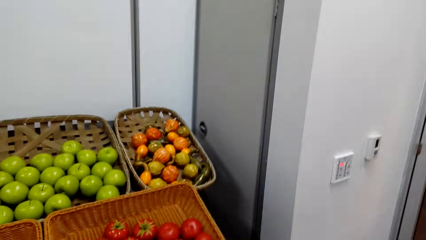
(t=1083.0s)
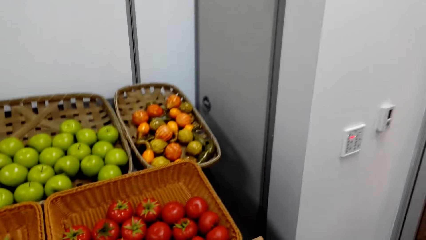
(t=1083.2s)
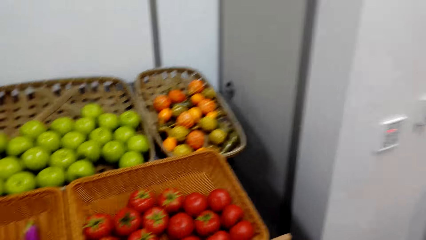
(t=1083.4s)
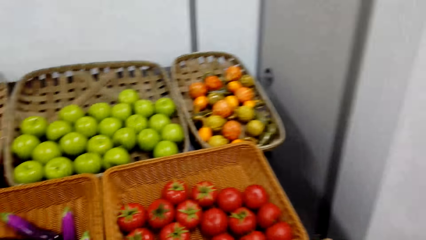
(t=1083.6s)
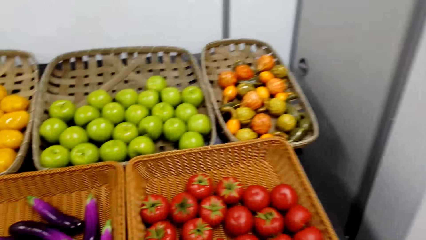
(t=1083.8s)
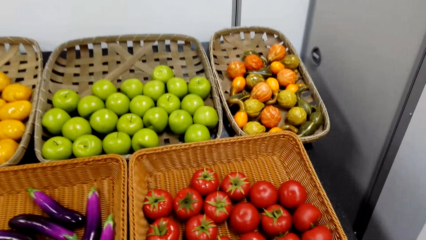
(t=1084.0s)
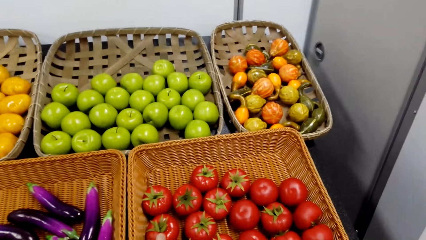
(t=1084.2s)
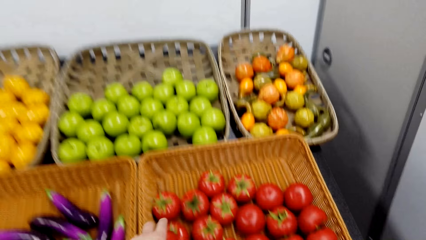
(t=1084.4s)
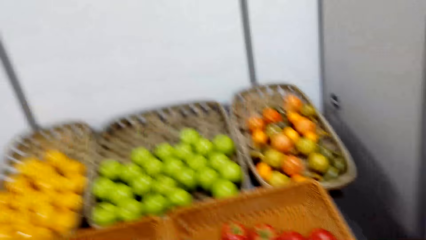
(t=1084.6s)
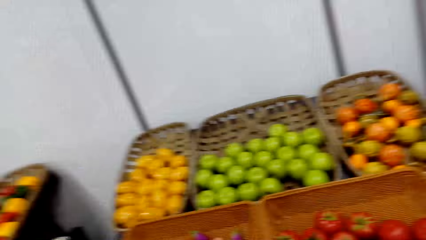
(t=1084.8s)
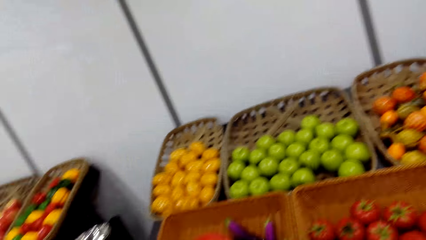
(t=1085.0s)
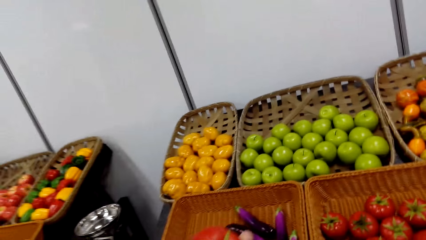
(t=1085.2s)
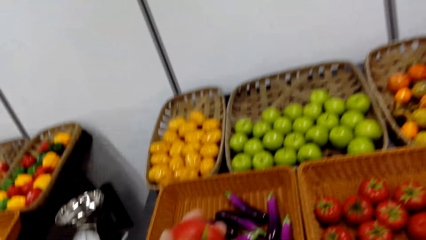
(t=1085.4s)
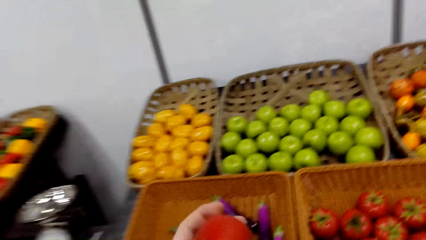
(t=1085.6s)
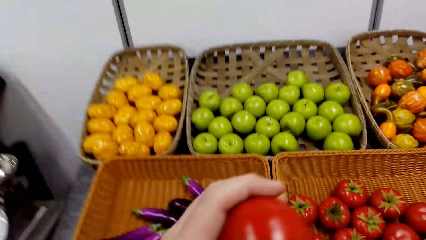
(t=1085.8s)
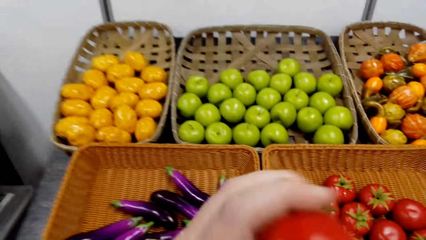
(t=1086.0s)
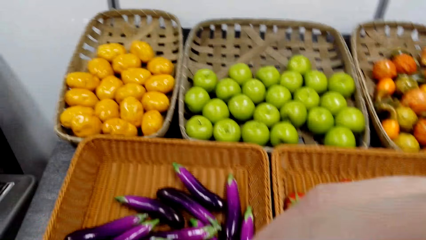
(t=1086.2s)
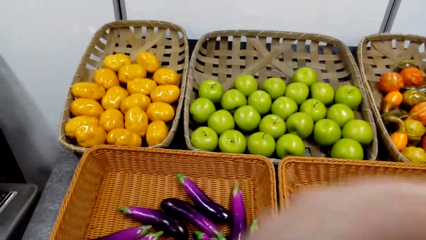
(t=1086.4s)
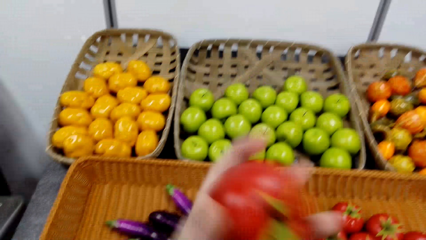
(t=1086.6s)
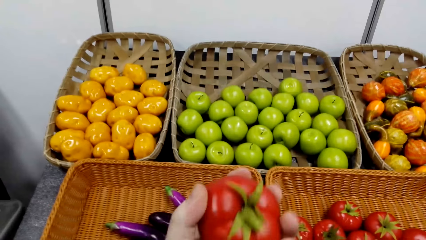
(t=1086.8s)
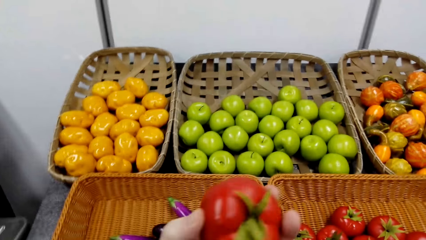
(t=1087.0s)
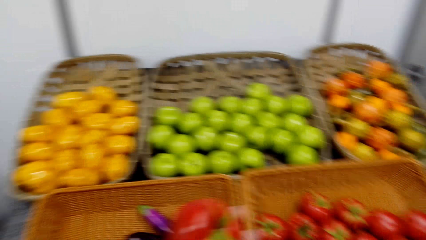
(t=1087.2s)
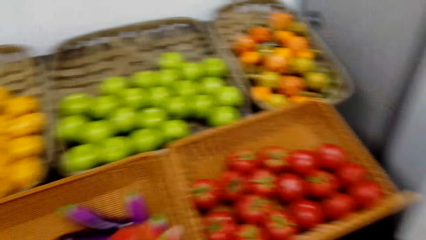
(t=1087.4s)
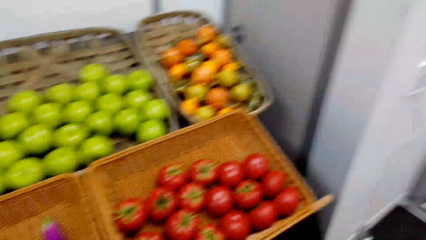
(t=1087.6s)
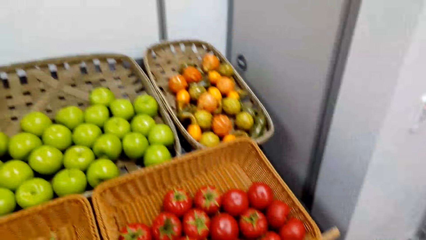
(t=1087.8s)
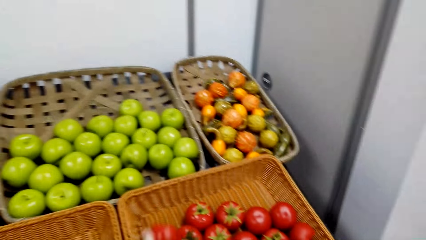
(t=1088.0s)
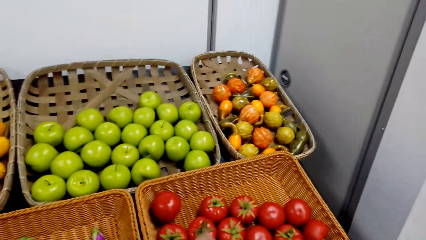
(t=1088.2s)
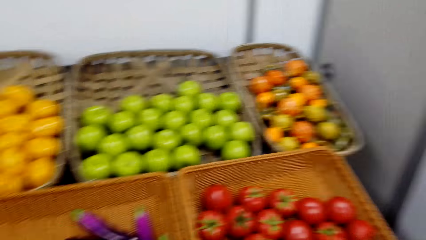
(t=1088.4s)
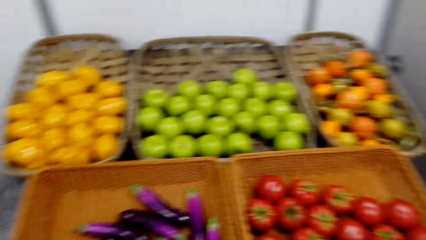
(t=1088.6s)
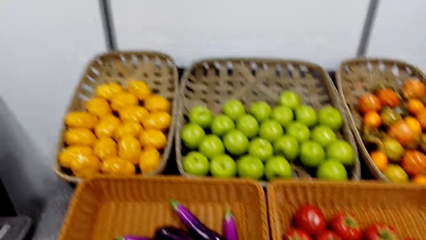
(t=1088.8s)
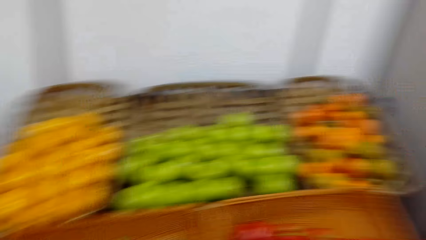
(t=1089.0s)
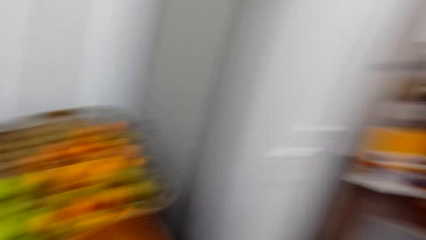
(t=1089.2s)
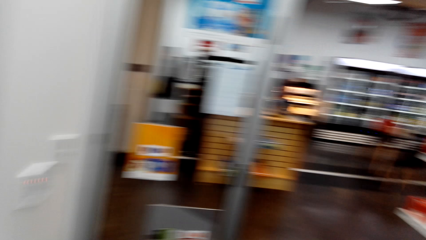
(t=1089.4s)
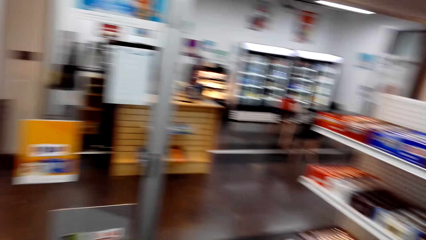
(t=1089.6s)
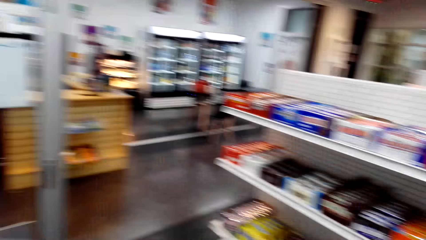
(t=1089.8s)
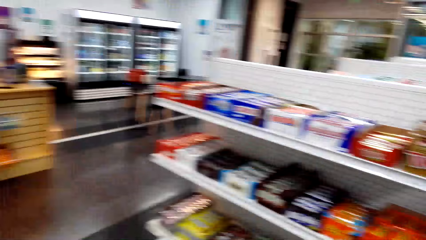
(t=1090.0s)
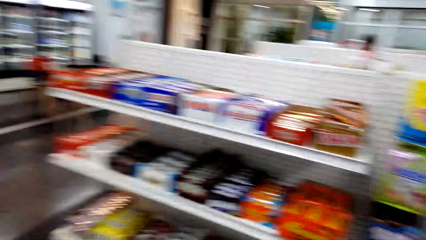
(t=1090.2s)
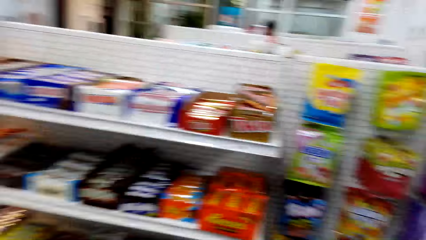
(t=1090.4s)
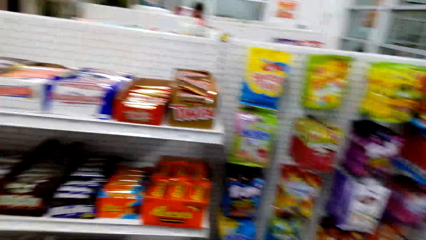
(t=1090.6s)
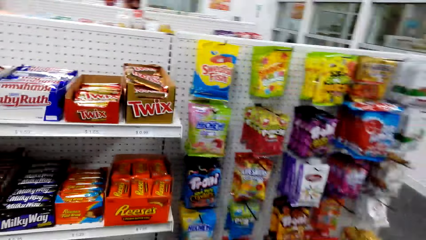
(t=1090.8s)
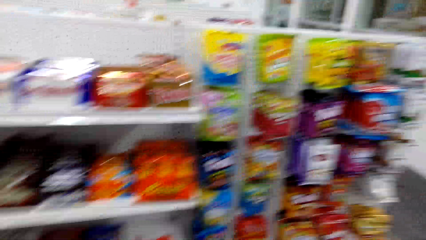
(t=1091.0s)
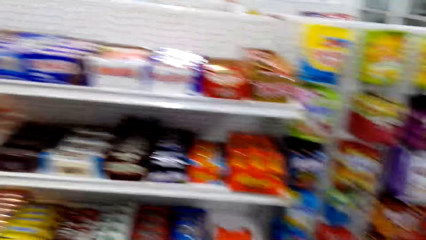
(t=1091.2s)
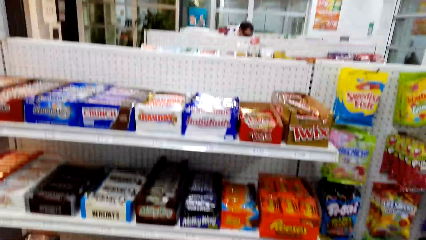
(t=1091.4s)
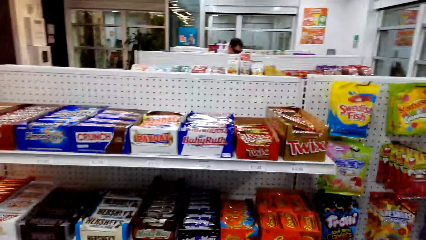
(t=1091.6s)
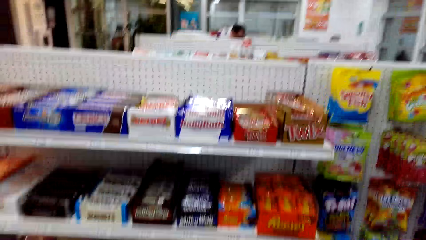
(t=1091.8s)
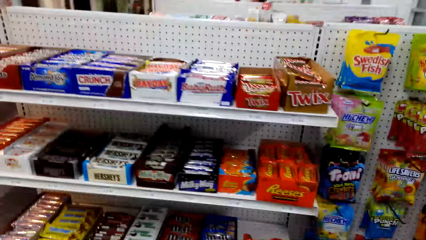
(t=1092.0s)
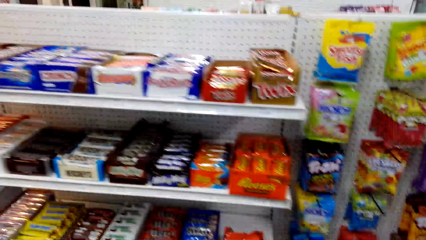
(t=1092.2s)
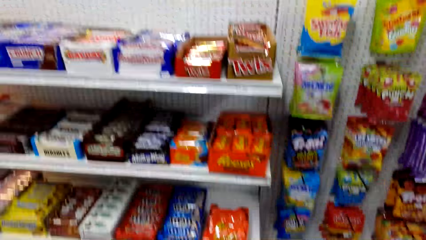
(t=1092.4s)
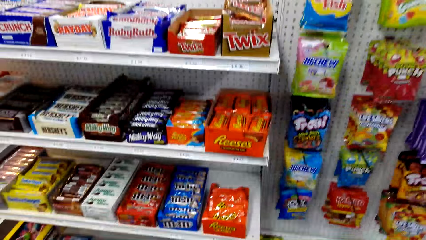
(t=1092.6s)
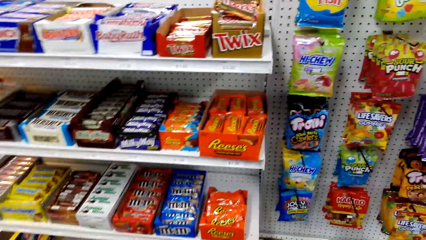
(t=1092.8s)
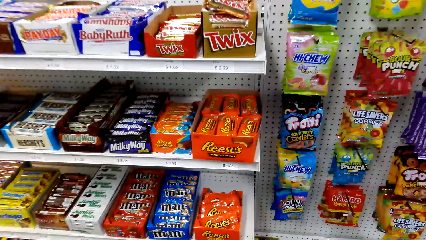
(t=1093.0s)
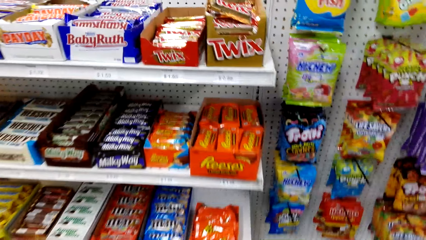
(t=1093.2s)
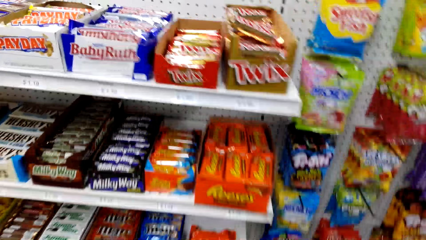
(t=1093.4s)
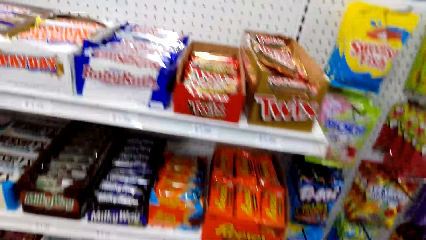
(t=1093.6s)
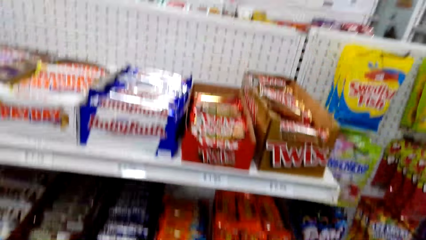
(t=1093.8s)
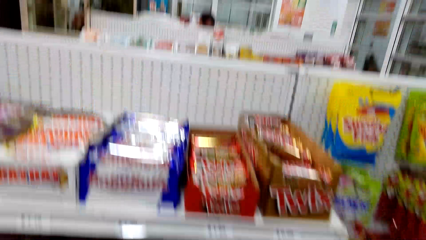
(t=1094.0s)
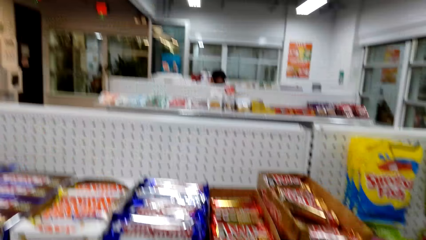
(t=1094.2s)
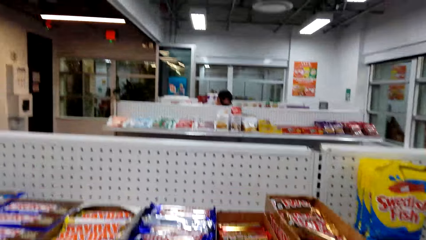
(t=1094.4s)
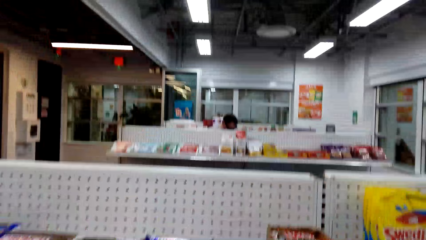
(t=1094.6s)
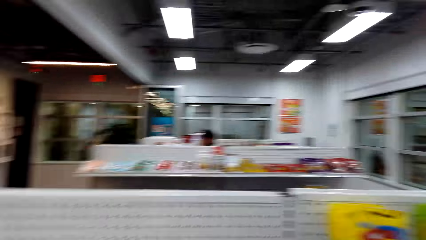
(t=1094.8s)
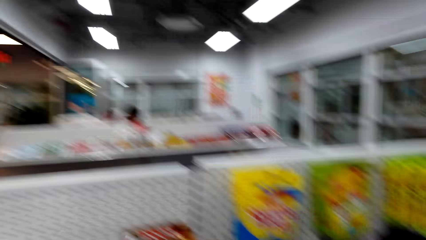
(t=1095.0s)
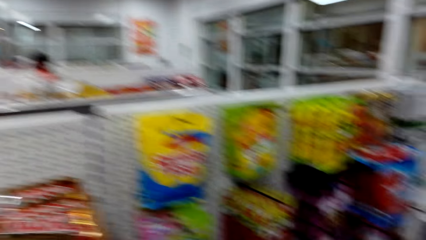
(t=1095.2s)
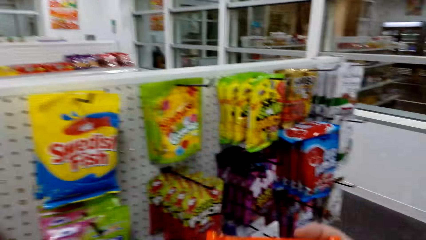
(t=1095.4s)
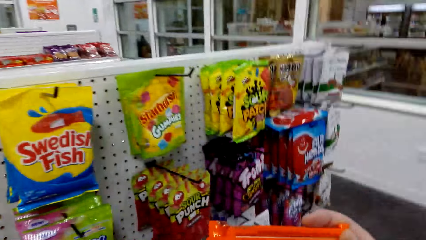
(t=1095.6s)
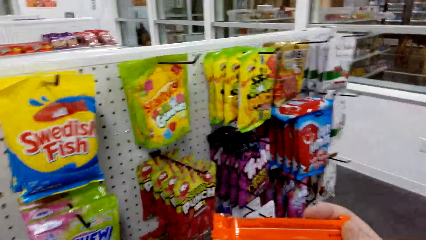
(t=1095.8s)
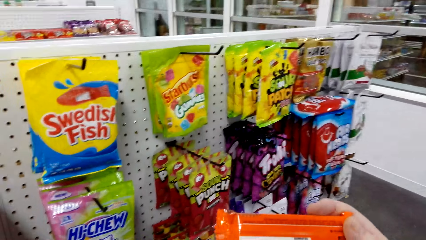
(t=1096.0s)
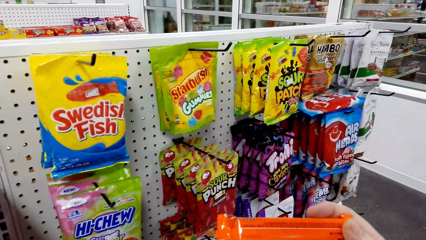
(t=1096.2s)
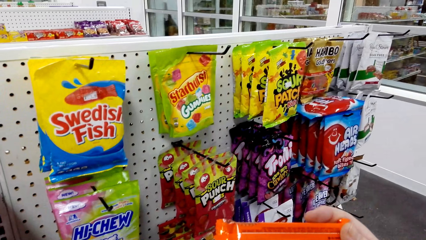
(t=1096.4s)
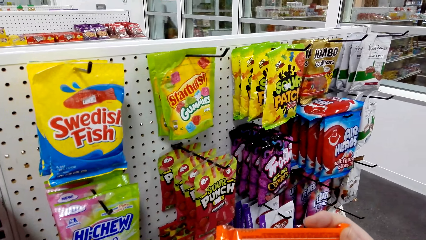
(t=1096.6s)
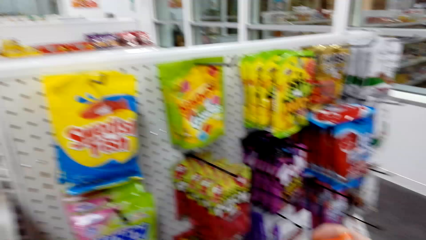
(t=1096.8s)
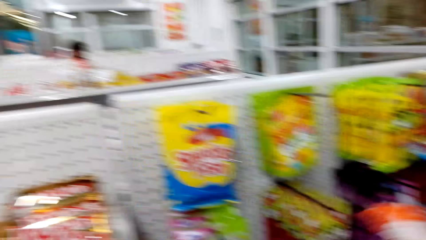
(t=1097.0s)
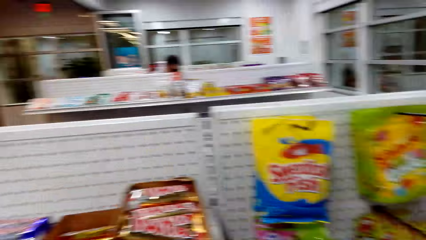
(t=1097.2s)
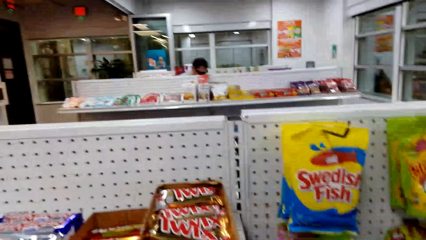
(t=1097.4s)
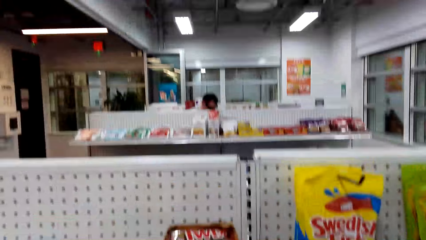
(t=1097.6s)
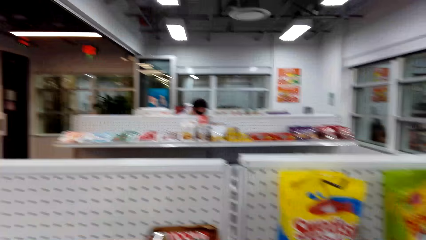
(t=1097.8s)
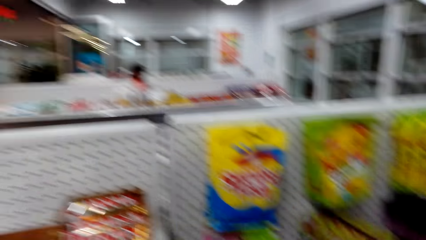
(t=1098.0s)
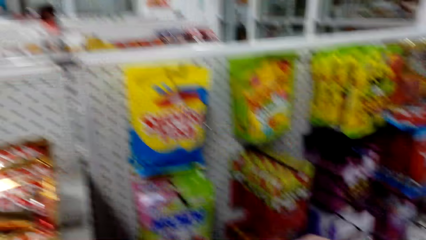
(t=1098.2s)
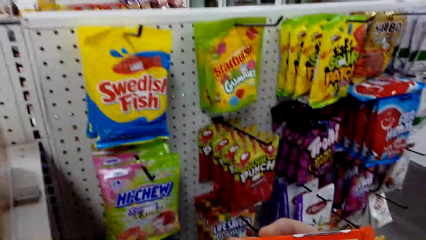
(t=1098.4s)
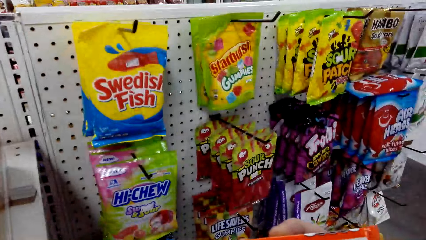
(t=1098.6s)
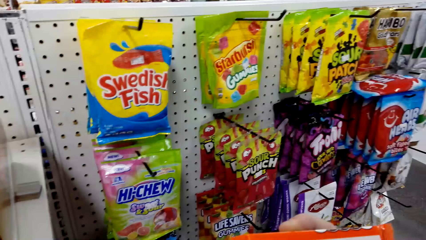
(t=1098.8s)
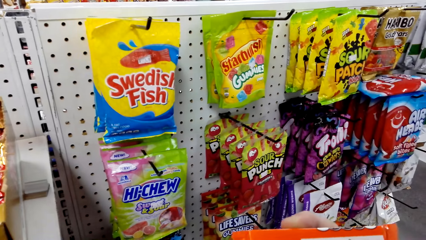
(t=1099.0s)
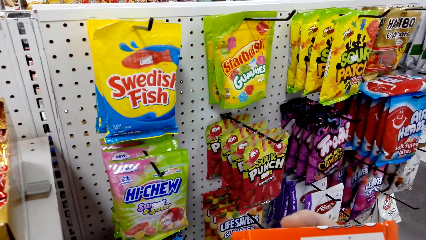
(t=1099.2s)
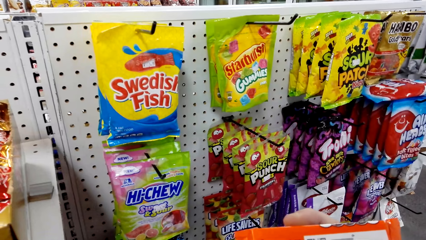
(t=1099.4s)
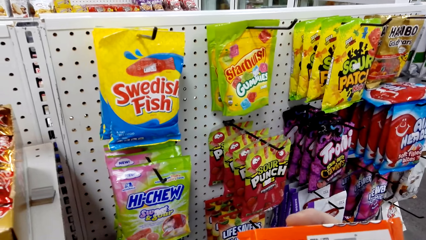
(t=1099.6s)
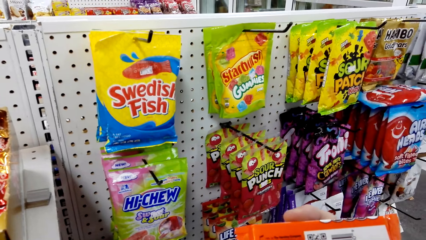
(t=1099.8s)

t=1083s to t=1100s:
The camera wearer picks up a tomato. They stare at the tomato. They carry the tomatoes. They throw the tomato in the basket. They turn around. They look around. They look at the shelves. They look around. They pick up a package with the right hand. They look at the item. They look around.
